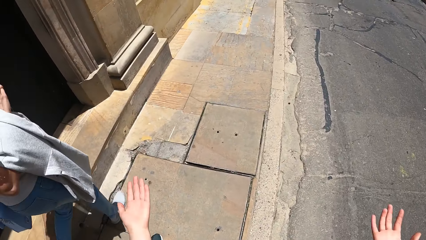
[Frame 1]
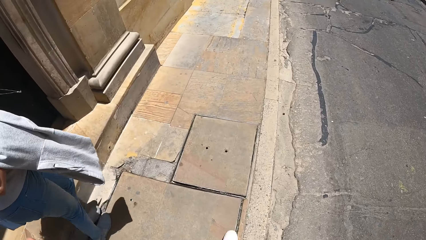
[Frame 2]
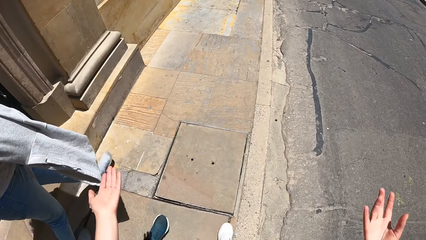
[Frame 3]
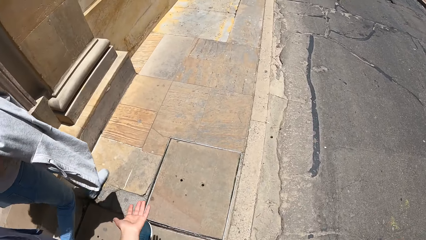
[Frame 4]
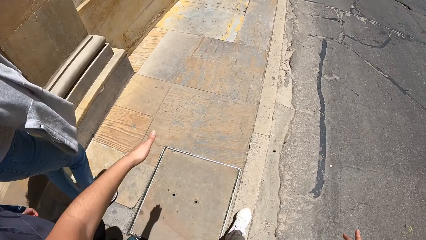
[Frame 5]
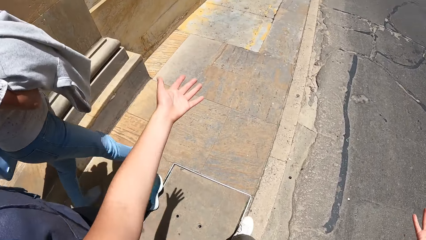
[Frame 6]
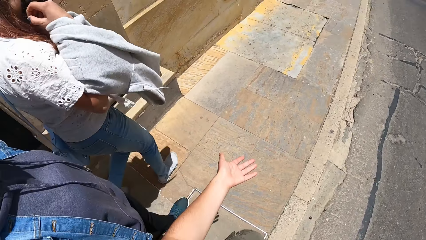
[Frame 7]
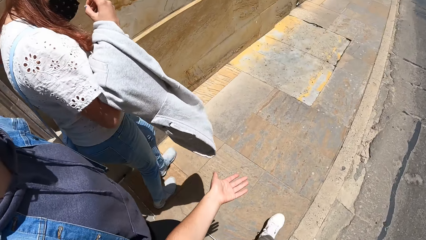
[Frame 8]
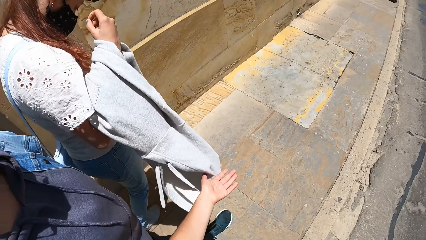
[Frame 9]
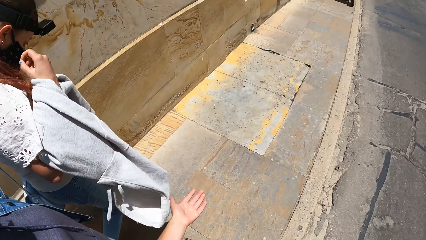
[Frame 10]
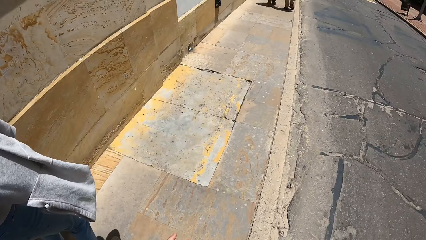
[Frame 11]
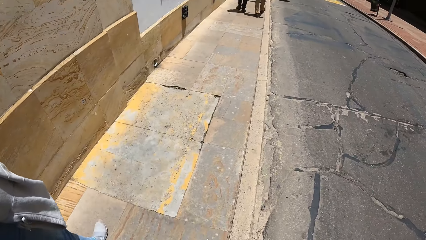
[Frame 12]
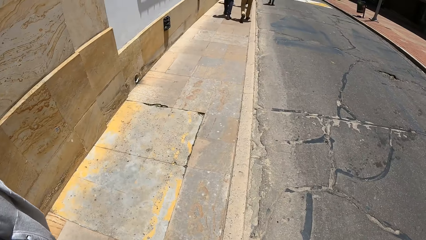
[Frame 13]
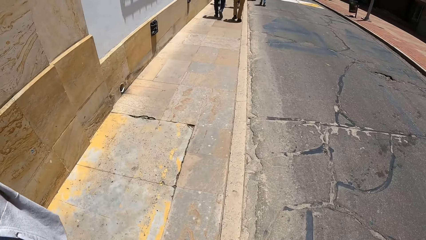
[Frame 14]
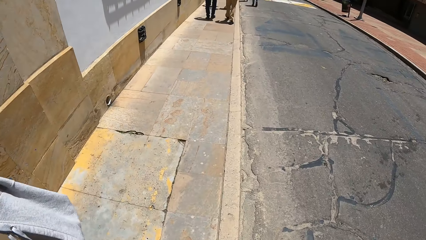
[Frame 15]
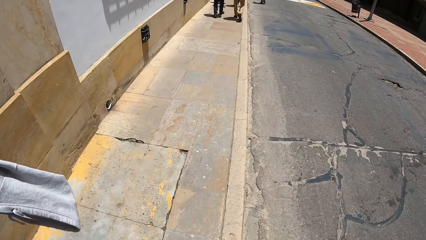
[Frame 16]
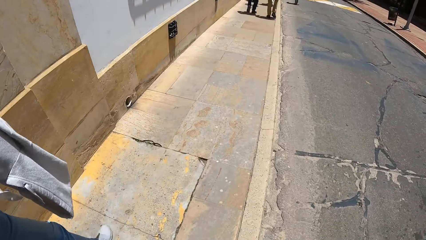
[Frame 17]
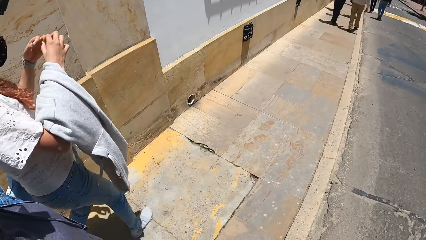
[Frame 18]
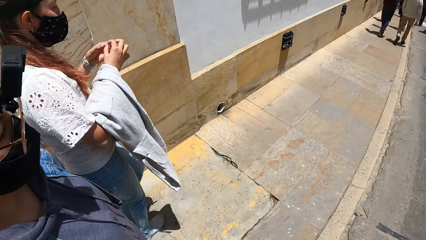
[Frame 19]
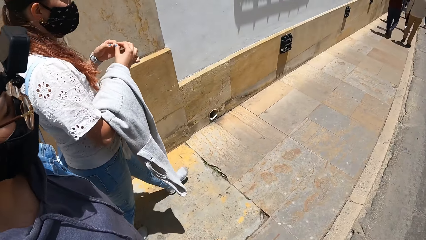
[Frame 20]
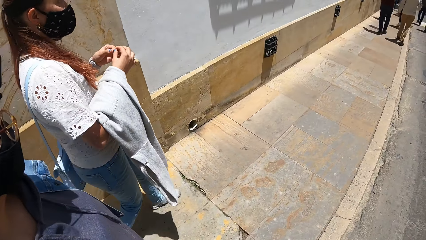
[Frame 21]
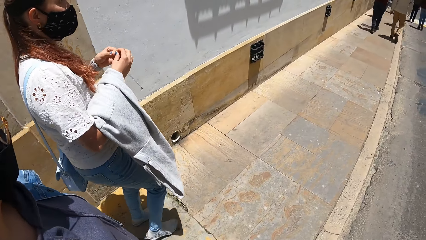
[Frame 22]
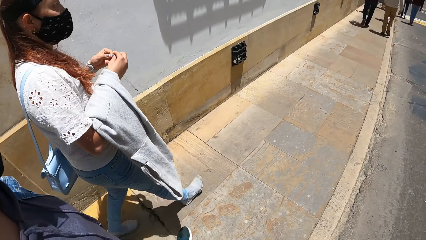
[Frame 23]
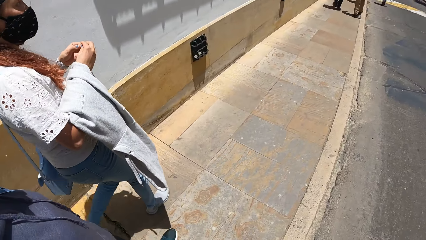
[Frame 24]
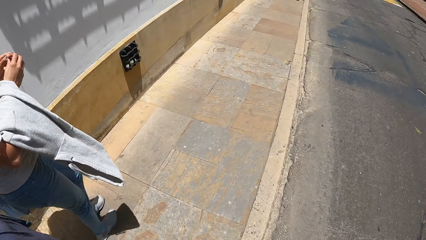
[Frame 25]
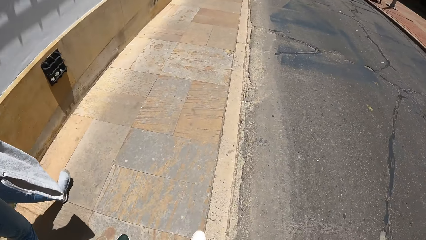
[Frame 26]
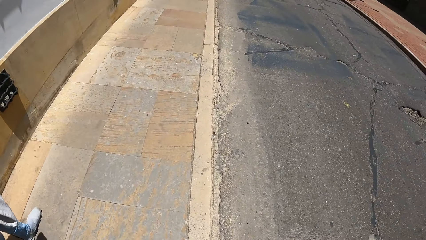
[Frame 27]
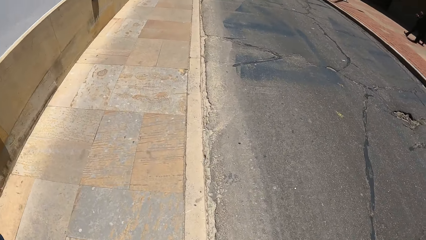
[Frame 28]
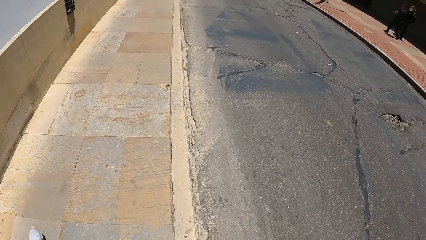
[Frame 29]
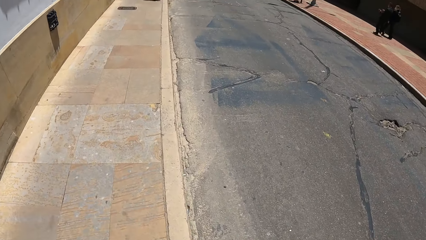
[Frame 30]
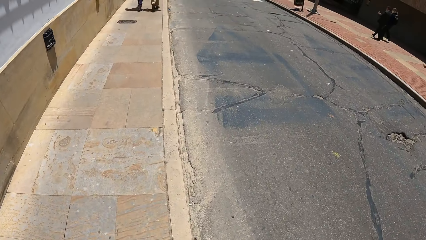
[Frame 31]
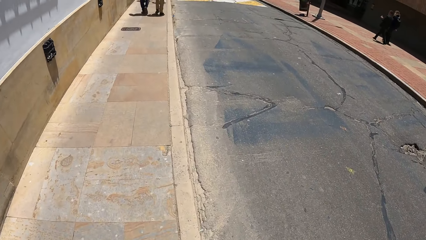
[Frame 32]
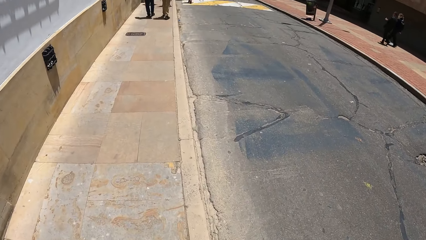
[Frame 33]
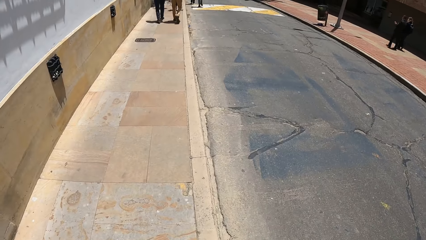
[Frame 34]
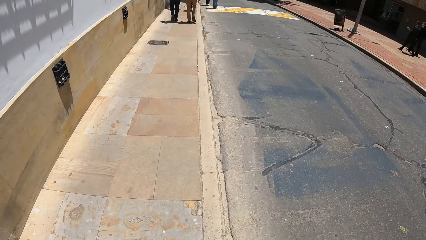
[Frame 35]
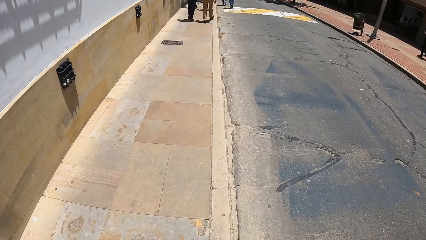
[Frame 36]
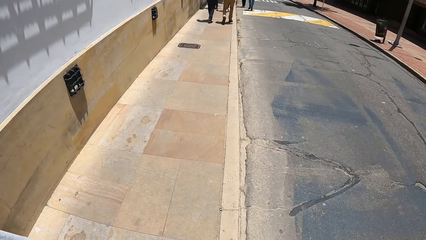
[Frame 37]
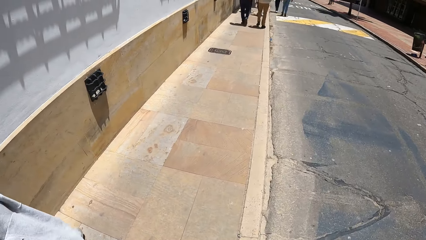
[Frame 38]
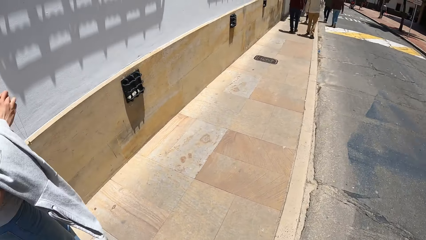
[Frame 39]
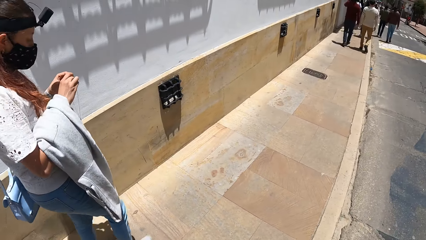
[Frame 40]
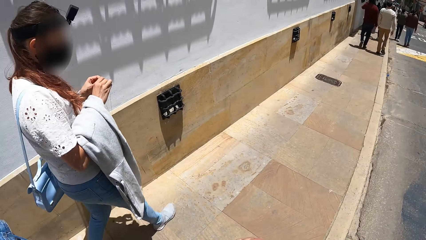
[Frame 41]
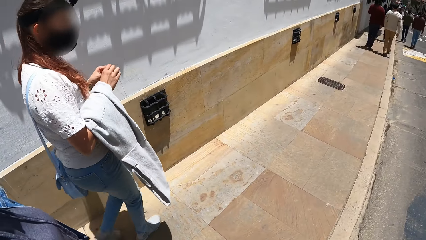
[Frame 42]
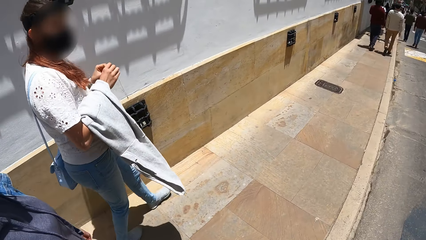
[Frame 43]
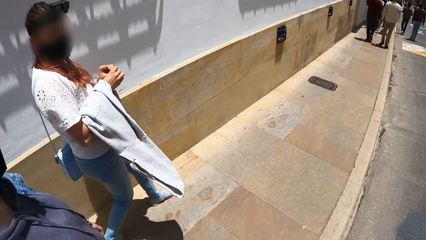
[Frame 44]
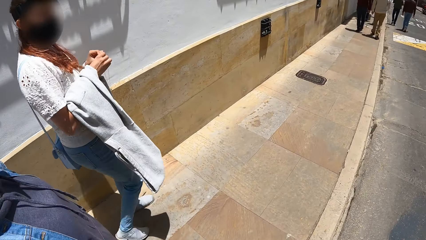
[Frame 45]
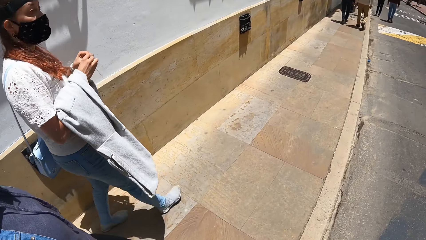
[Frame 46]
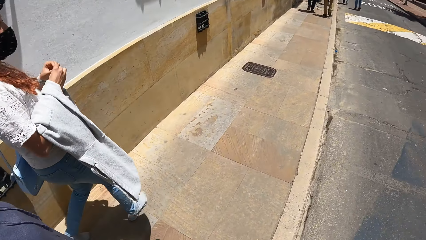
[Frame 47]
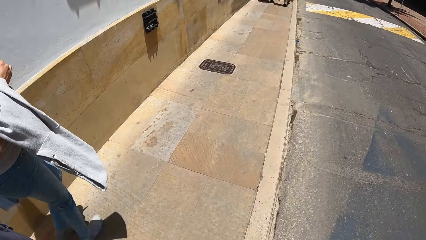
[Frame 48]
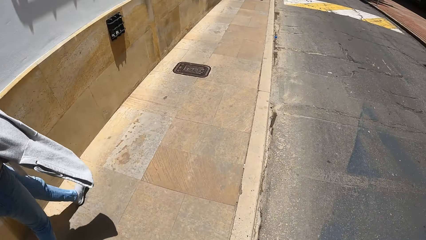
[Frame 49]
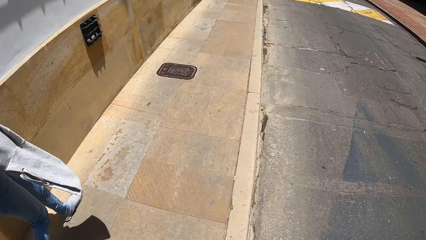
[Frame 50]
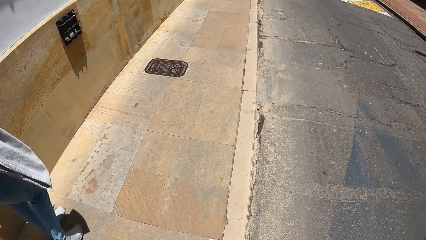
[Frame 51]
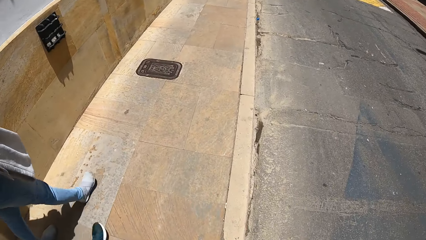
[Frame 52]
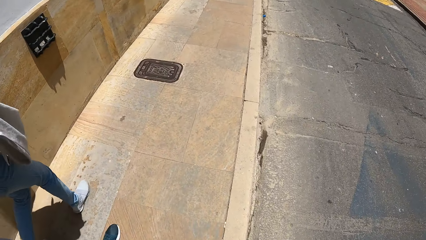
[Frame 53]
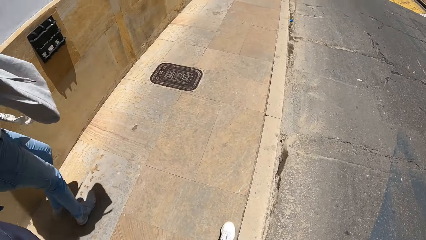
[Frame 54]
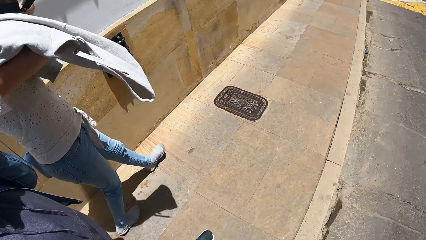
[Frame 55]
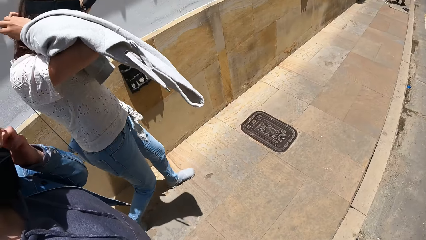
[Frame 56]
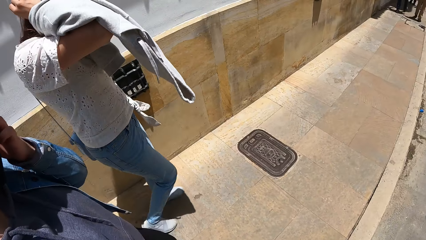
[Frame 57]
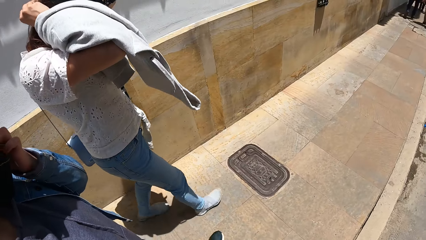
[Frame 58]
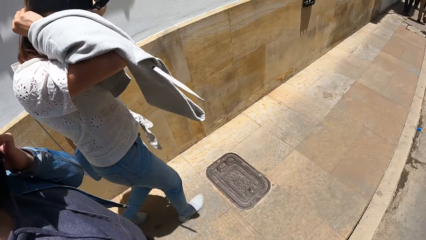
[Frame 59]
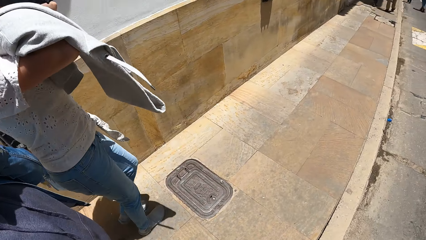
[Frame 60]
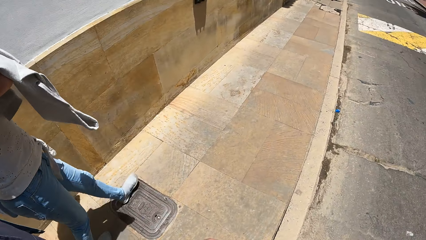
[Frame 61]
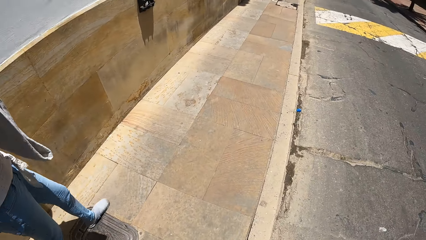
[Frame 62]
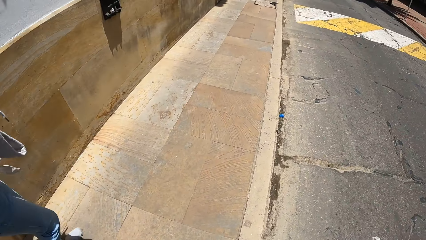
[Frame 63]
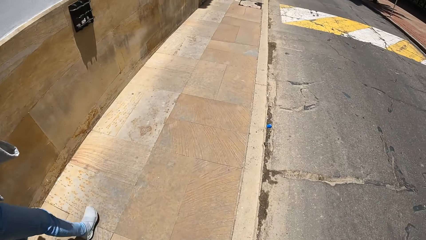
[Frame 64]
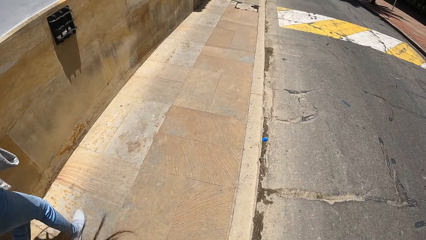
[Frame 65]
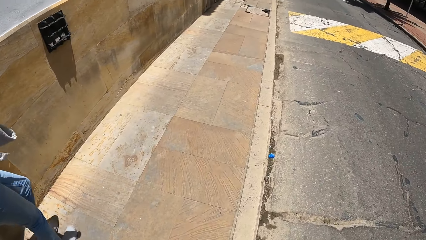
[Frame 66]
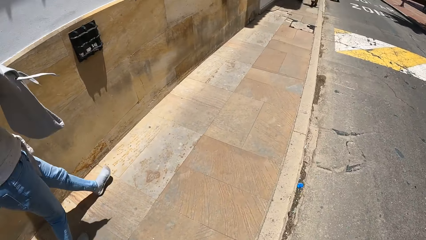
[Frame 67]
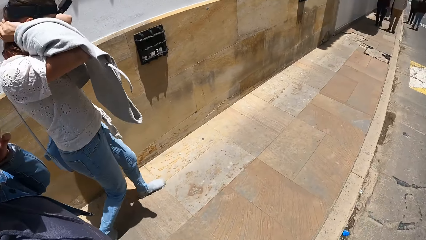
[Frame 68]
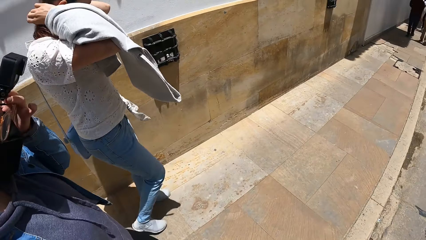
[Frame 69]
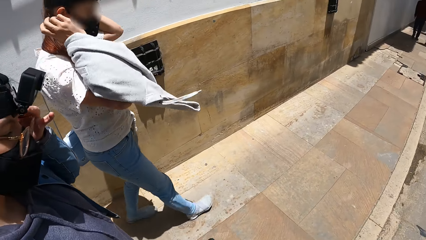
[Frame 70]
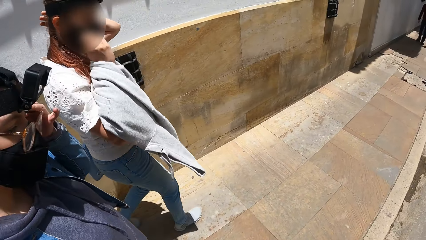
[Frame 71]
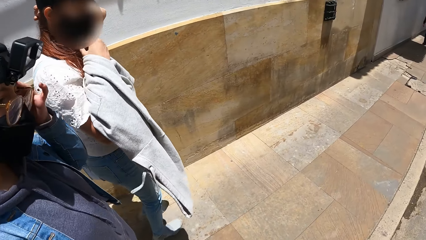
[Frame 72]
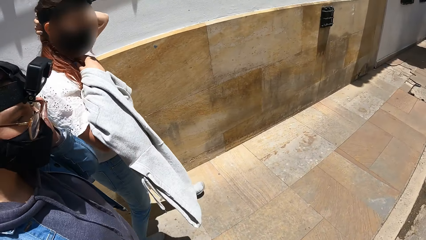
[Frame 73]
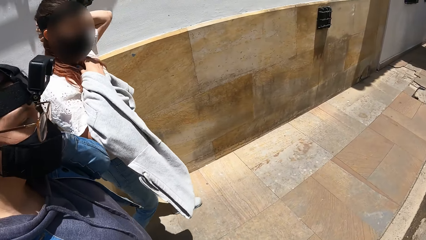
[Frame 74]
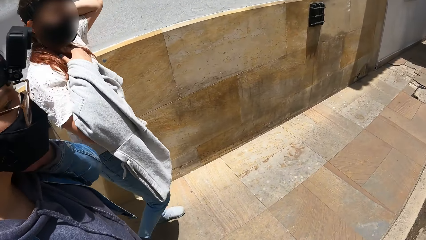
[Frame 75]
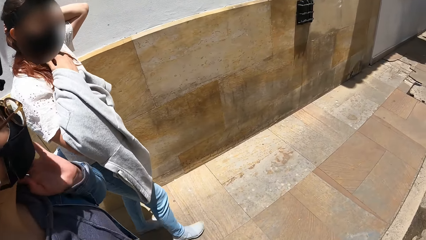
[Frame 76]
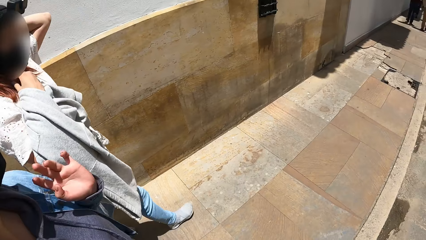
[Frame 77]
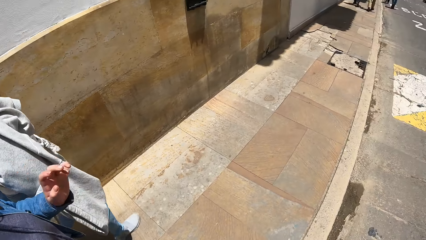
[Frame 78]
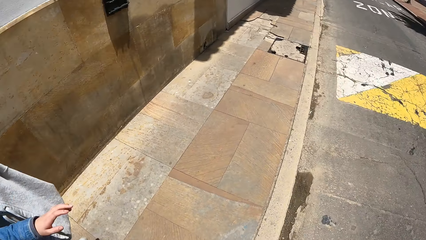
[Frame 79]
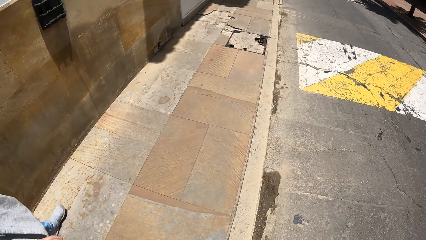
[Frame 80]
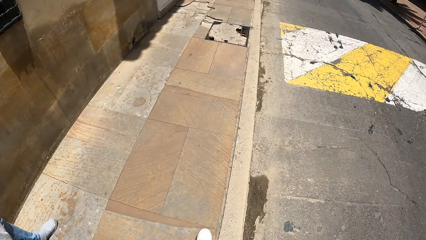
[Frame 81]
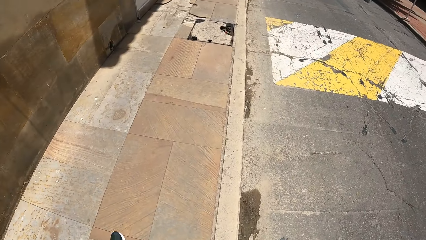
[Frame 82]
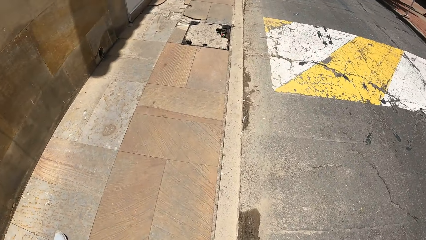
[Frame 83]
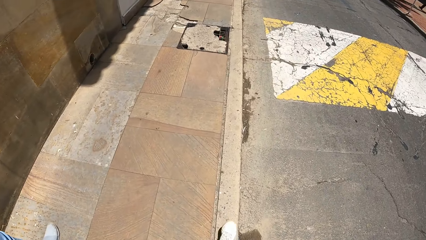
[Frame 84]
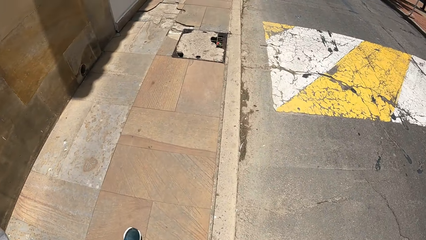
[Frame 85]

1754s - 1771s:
The camera wearer interacts with the woman and another woman. The second woman wears the chain necklace with both hands.
